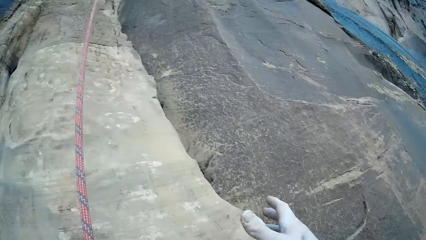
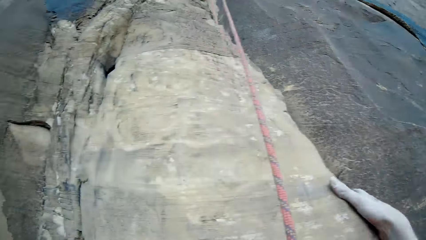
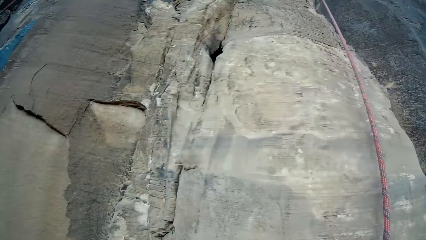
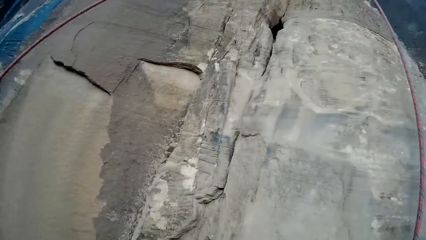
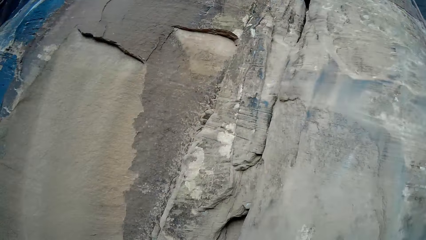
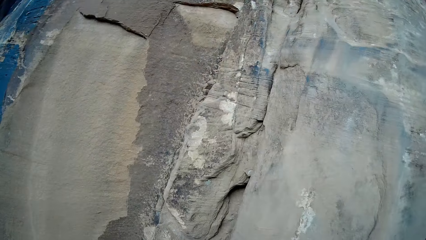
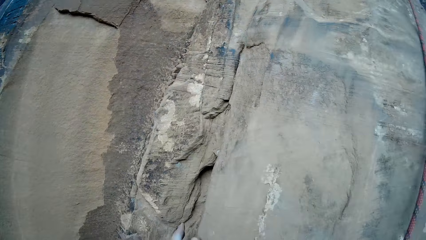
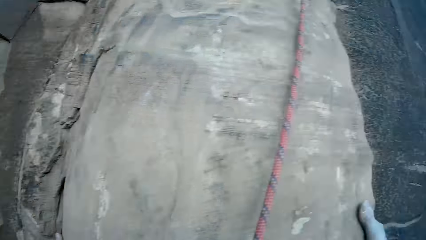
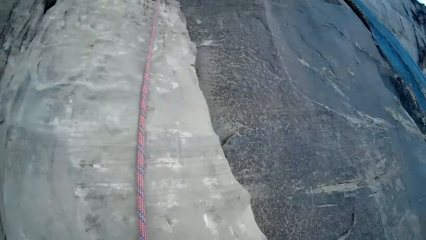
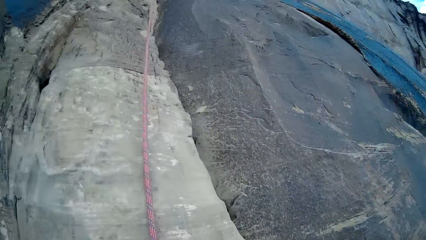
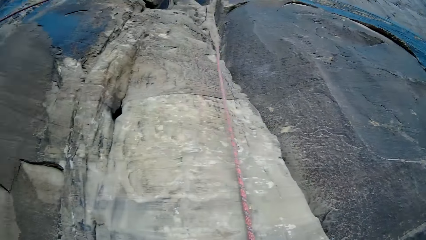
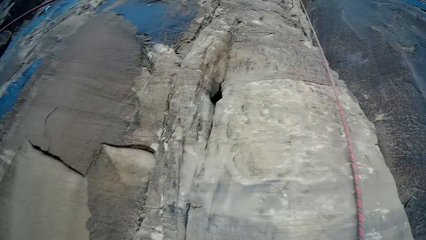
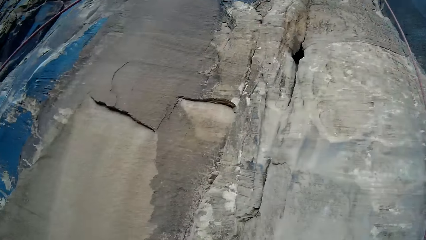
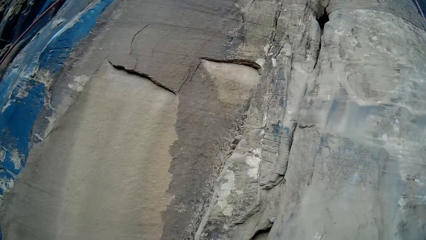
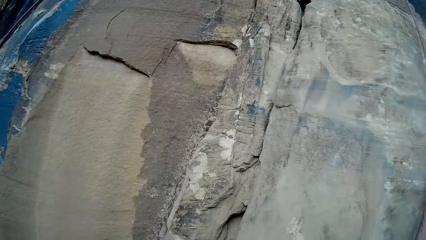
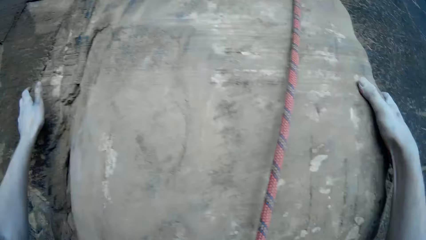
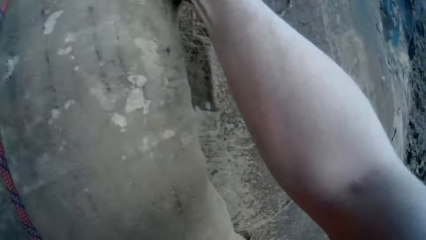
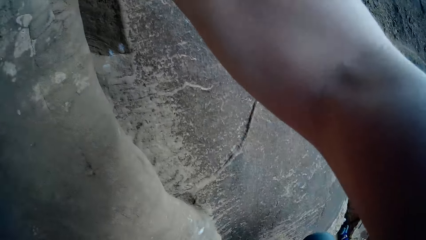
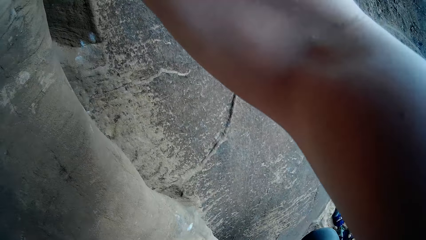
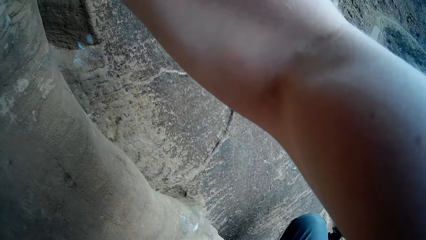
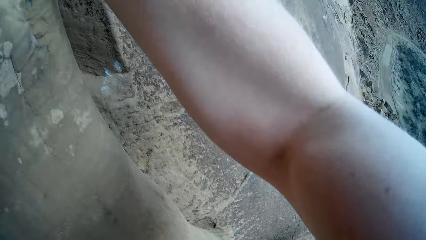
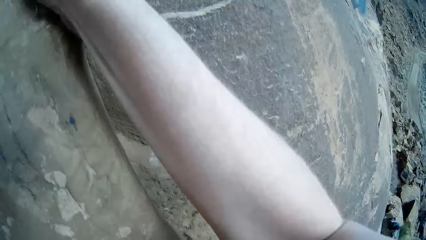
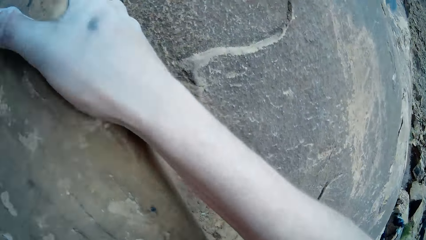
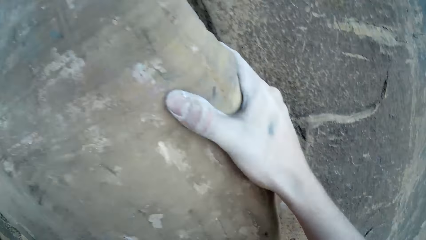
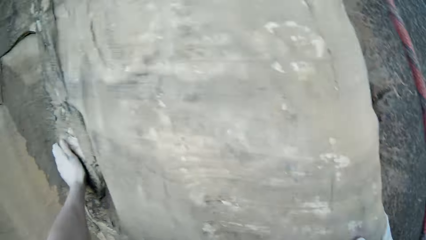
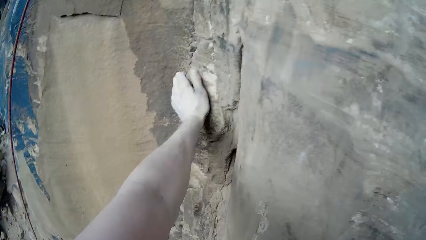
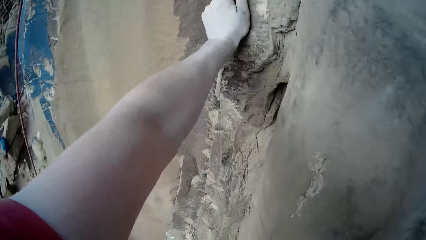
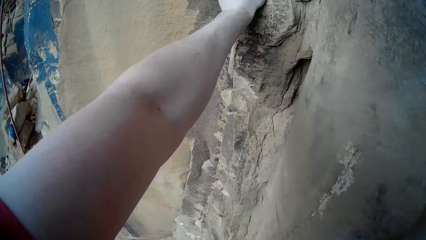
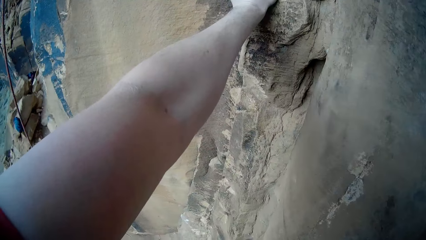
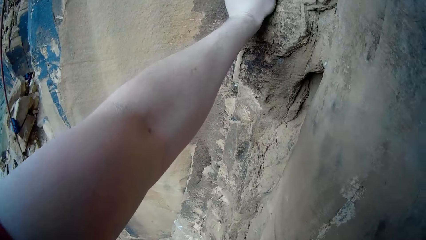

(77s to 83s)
The camera wearer climbs the rock.

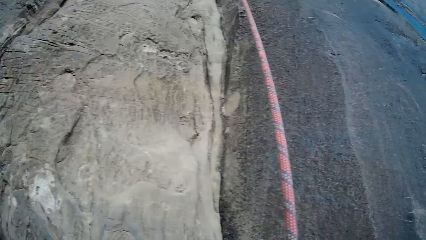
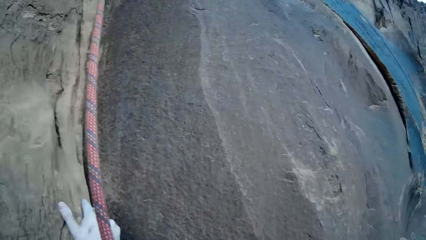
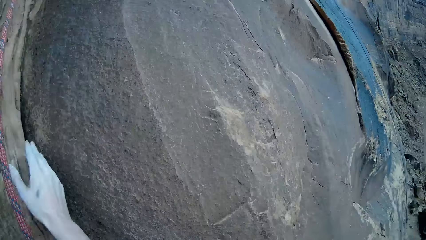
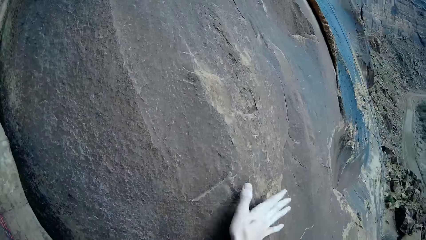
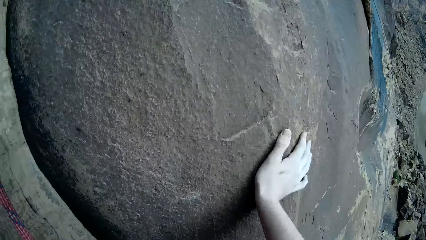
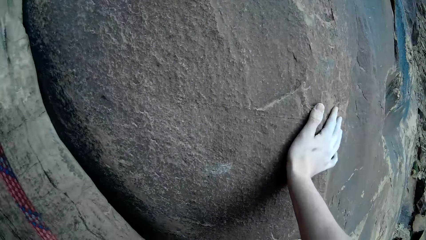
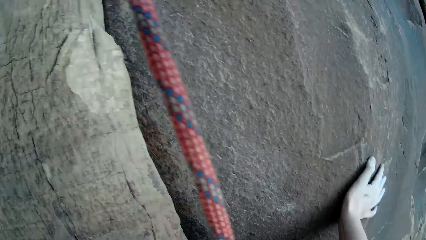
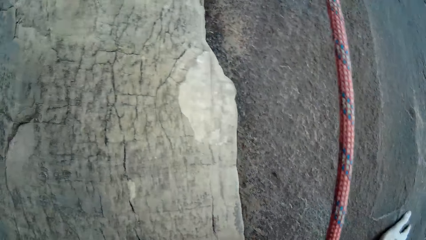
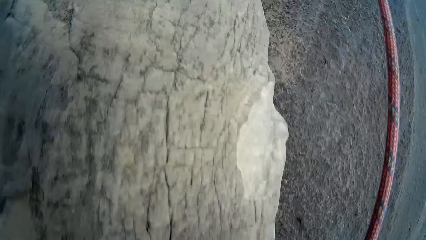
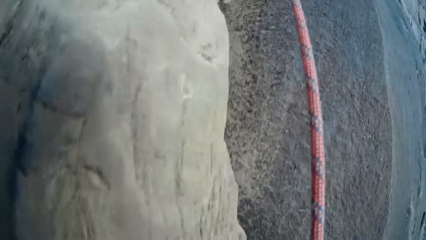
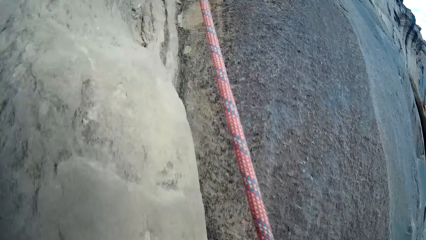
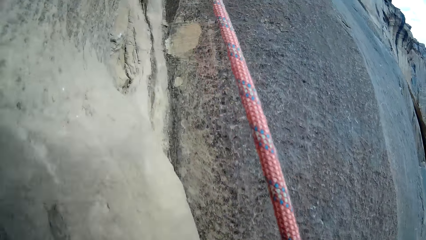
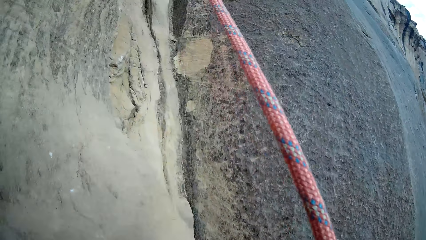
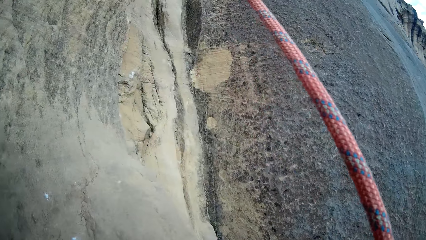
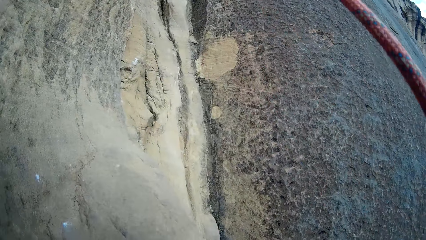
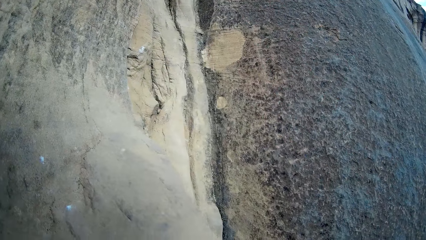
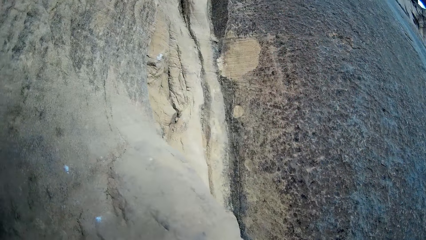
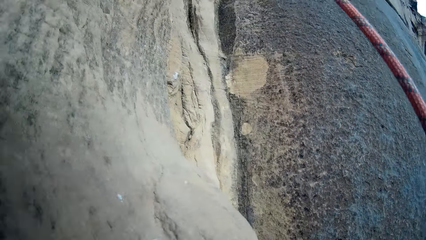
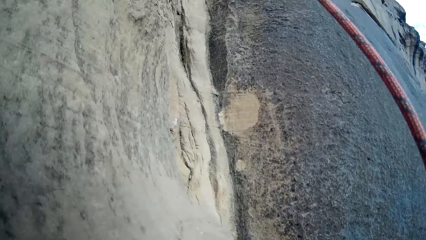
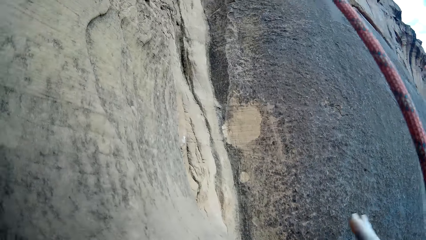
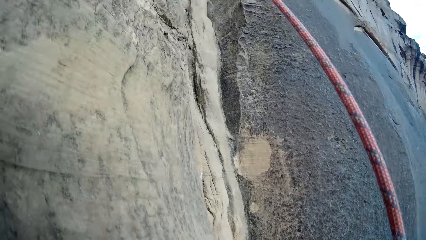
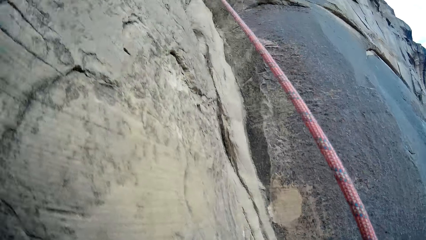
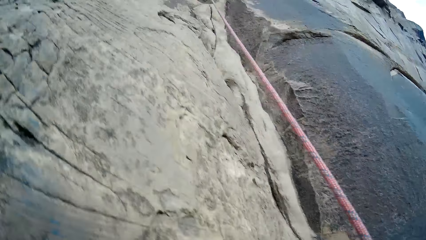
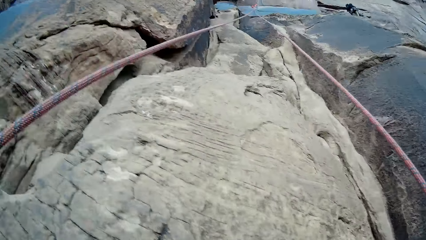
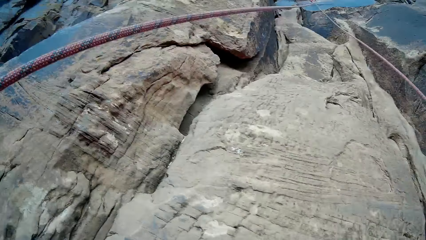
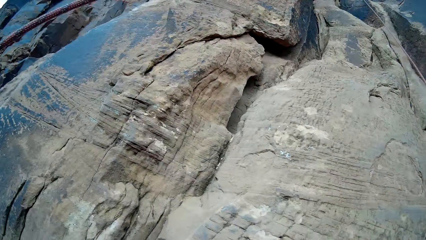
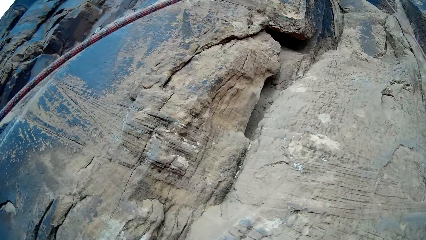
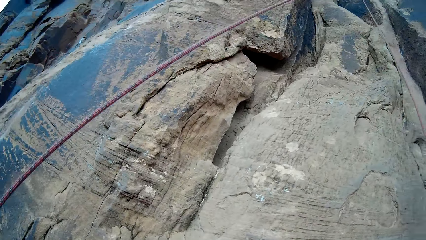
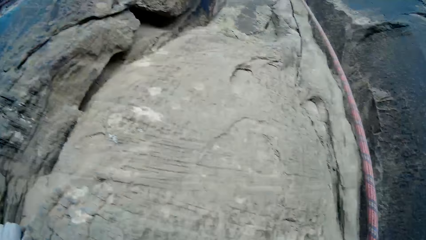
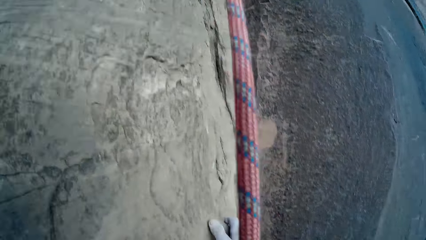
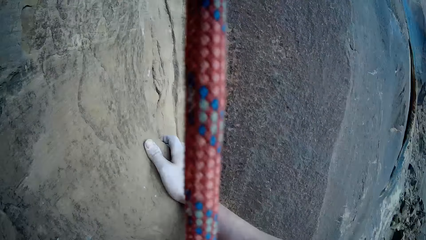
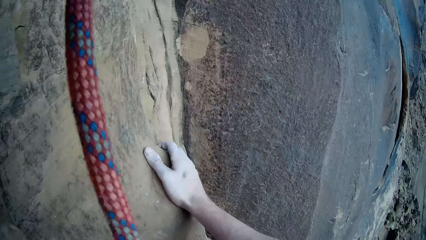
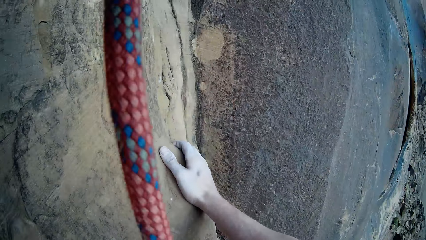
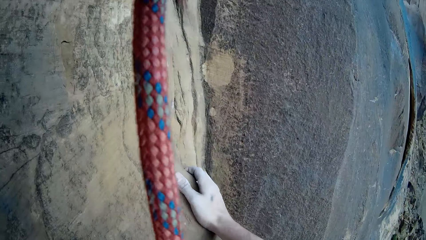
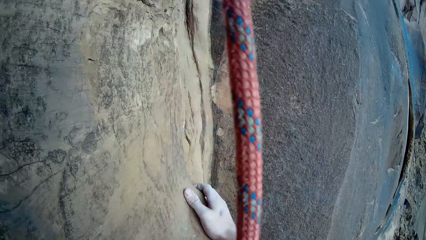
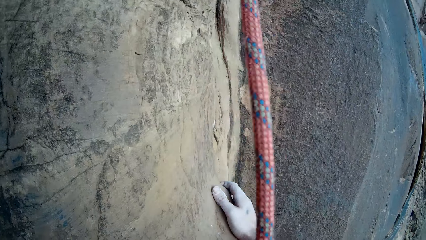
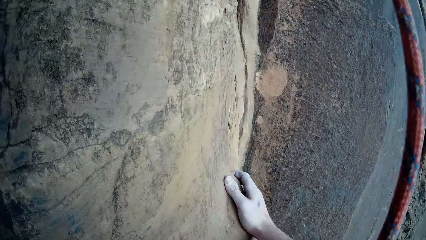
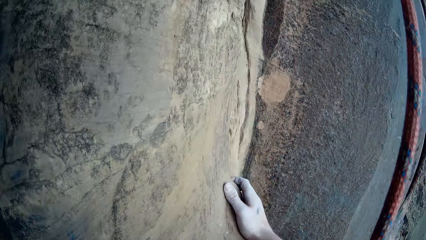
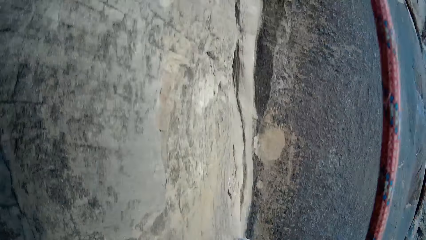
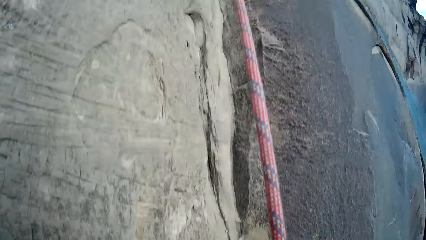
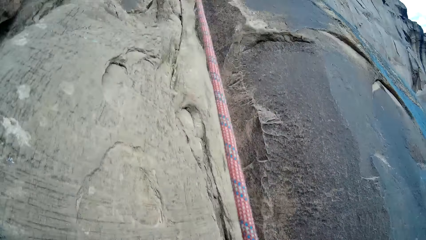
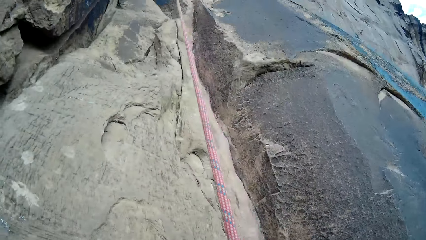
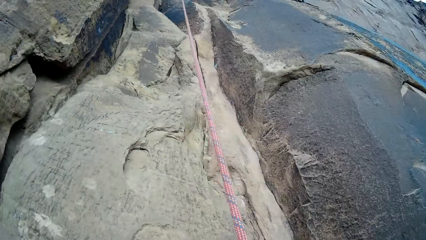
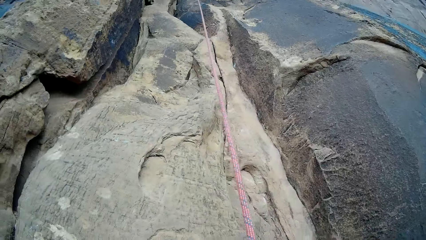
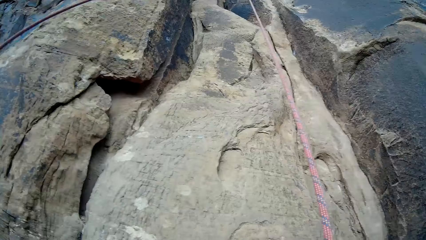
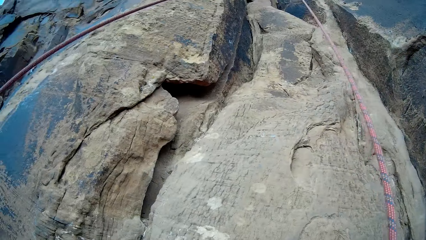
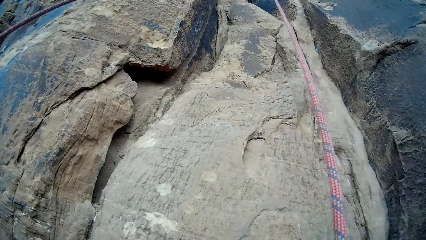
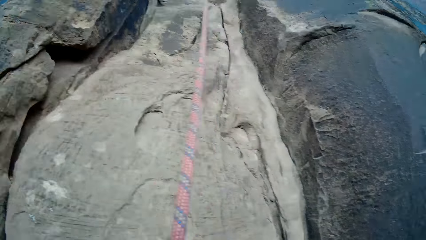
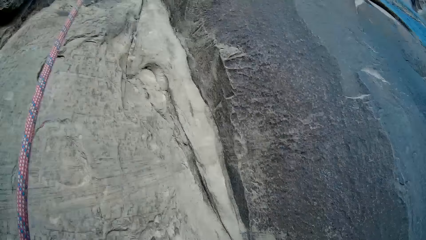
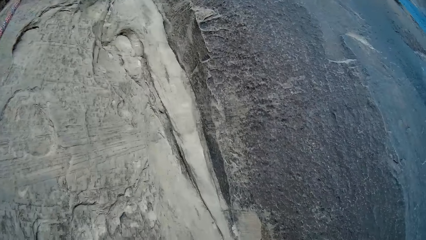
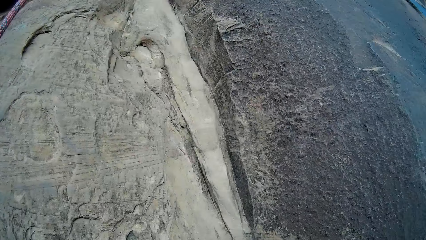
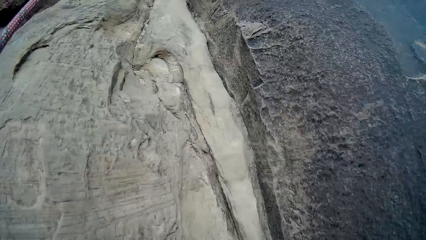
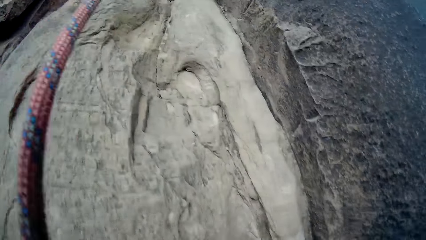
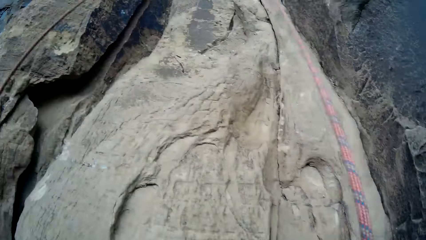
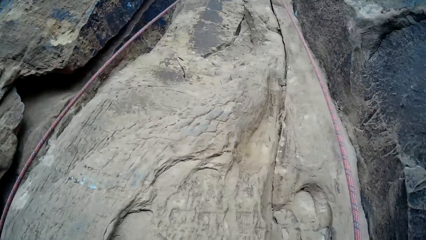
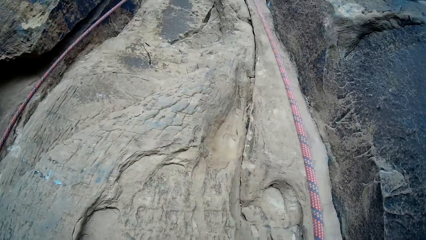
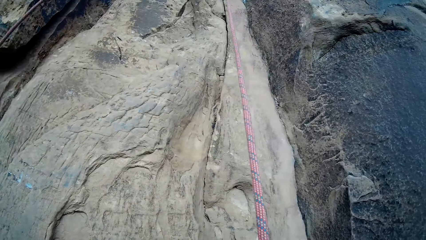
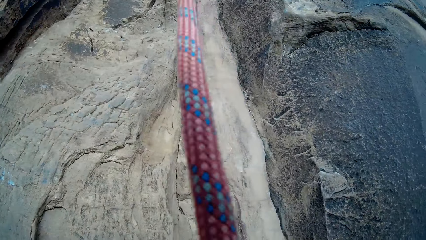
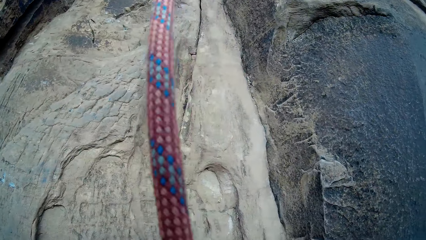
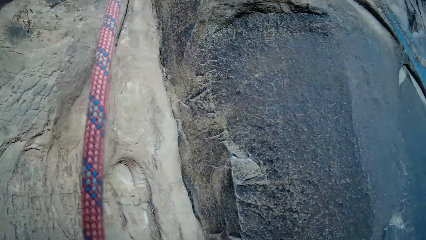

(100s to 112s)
The camera wearer looks around. They climb the rock.
